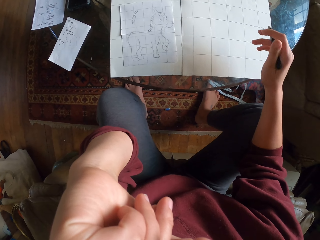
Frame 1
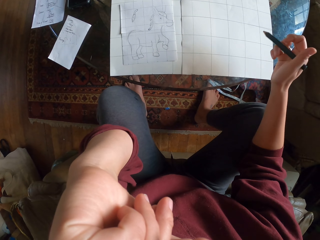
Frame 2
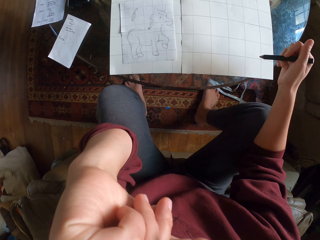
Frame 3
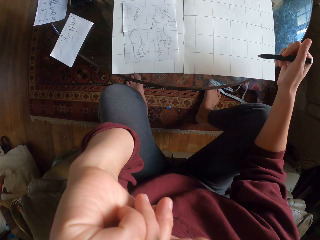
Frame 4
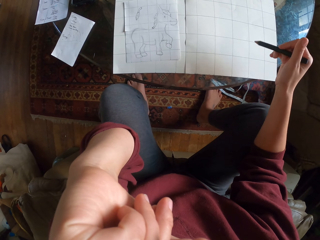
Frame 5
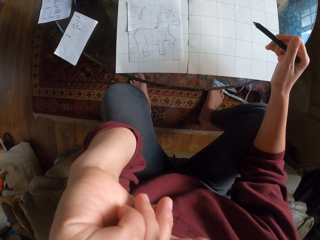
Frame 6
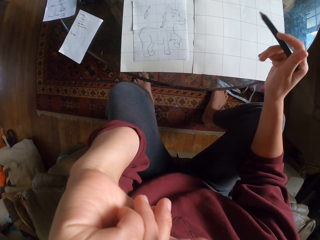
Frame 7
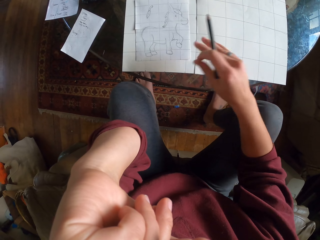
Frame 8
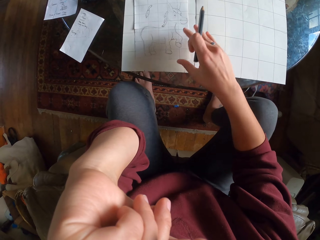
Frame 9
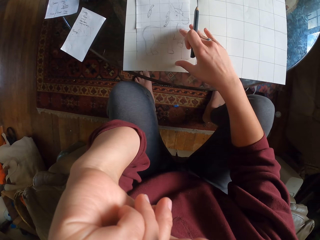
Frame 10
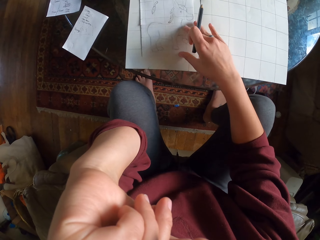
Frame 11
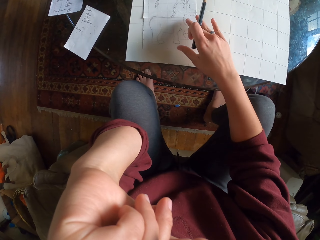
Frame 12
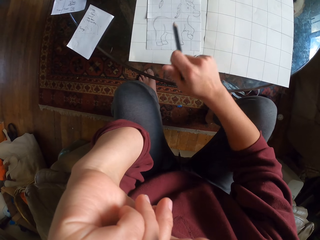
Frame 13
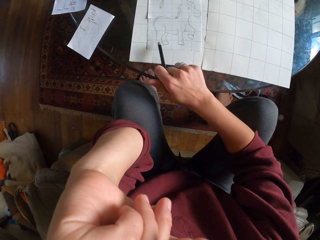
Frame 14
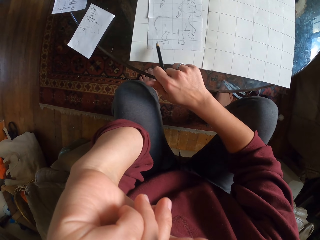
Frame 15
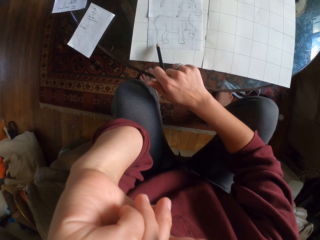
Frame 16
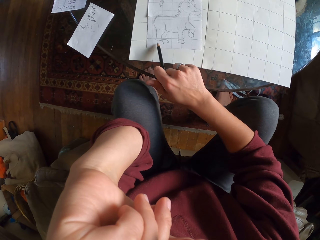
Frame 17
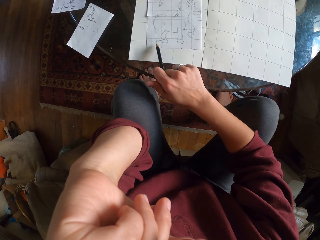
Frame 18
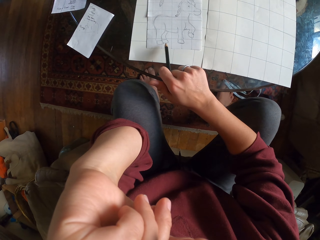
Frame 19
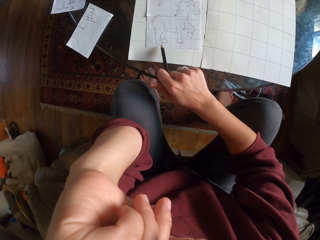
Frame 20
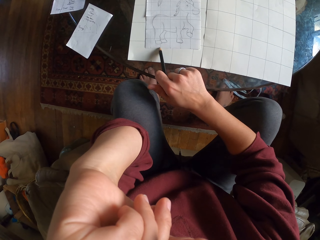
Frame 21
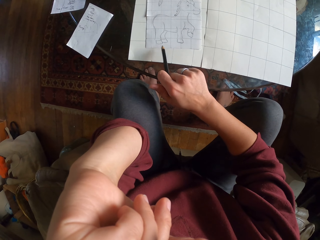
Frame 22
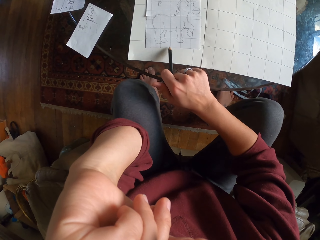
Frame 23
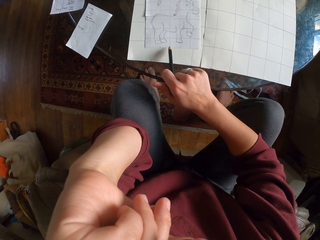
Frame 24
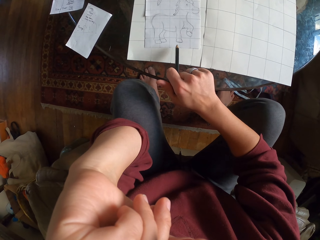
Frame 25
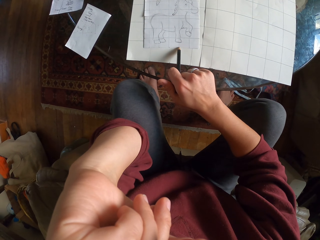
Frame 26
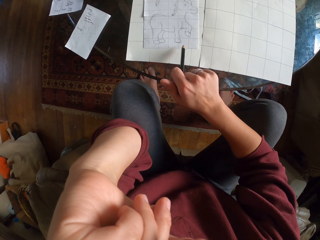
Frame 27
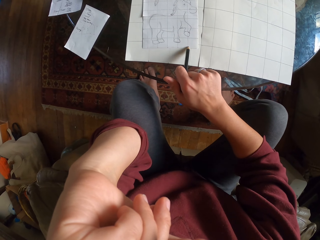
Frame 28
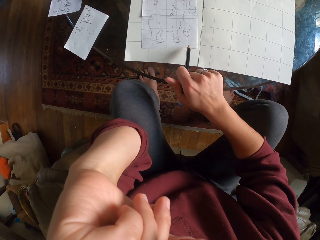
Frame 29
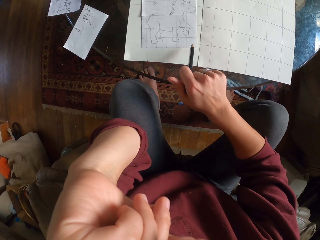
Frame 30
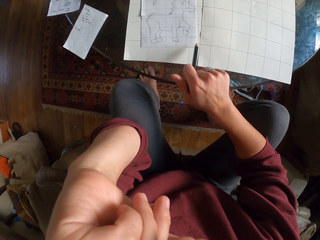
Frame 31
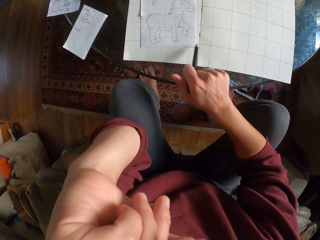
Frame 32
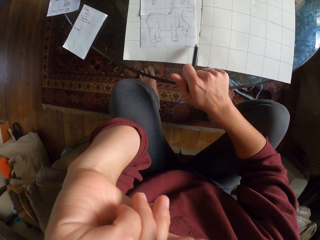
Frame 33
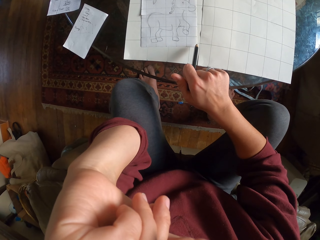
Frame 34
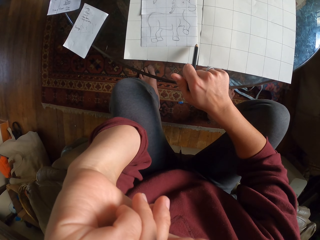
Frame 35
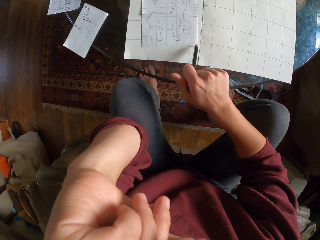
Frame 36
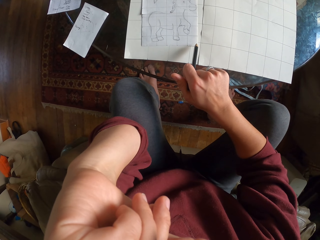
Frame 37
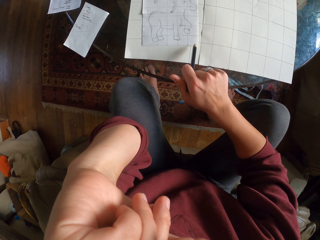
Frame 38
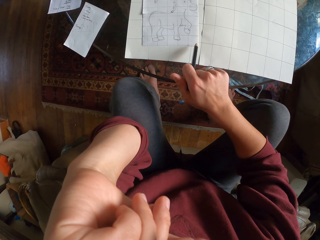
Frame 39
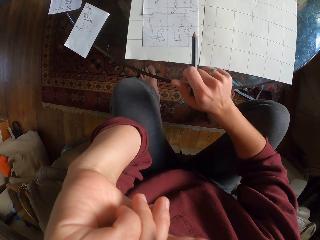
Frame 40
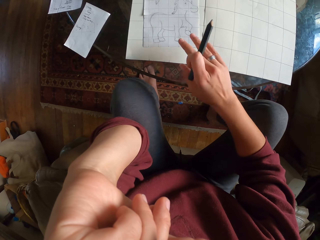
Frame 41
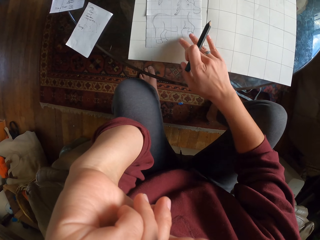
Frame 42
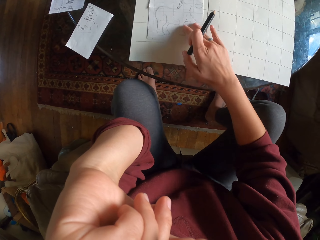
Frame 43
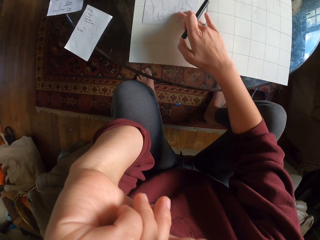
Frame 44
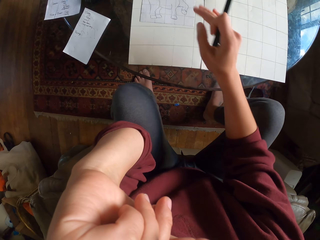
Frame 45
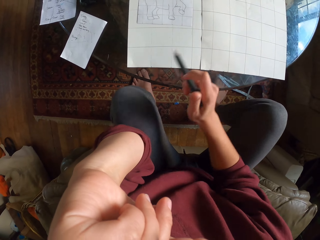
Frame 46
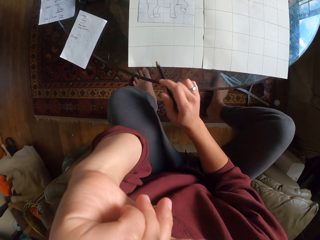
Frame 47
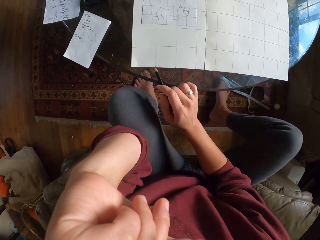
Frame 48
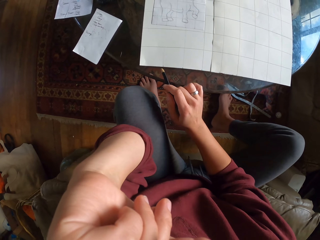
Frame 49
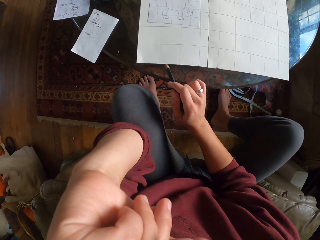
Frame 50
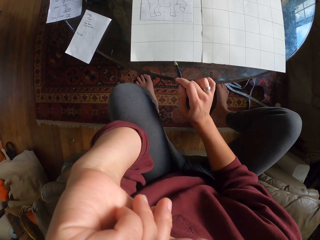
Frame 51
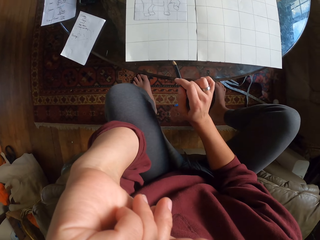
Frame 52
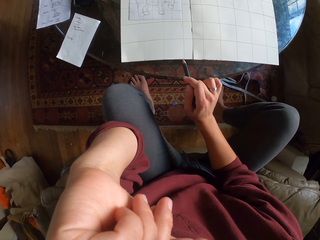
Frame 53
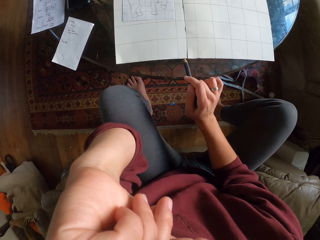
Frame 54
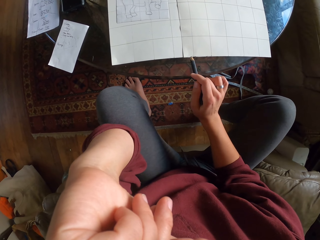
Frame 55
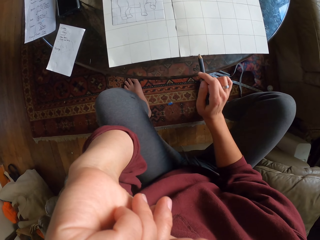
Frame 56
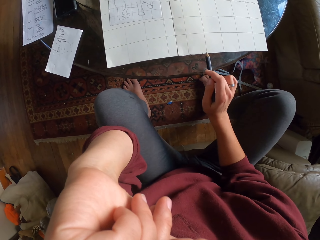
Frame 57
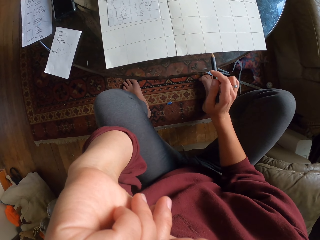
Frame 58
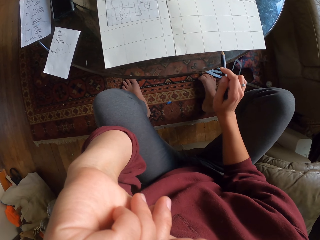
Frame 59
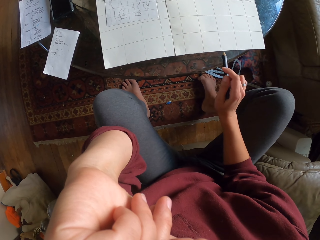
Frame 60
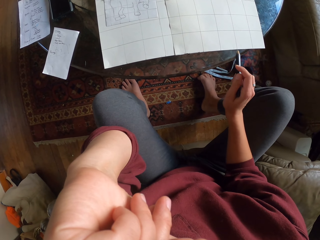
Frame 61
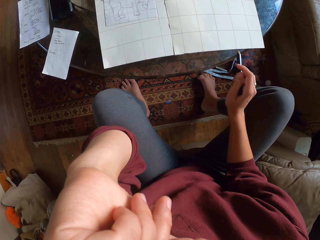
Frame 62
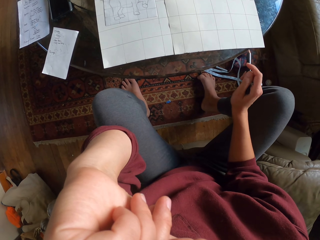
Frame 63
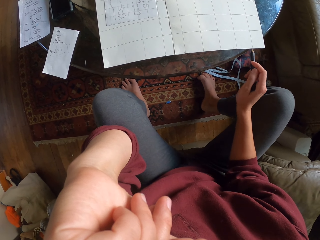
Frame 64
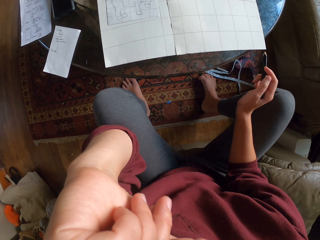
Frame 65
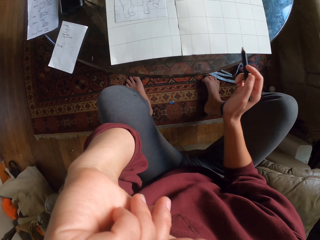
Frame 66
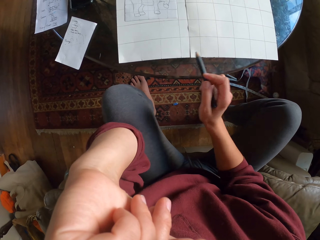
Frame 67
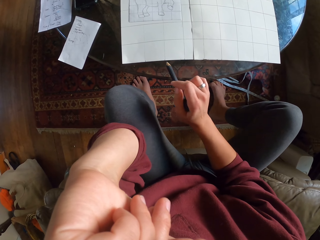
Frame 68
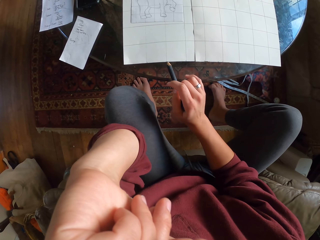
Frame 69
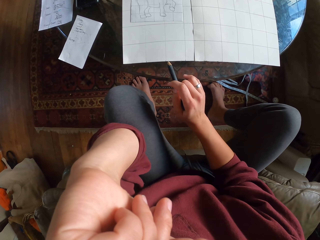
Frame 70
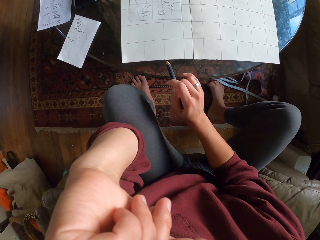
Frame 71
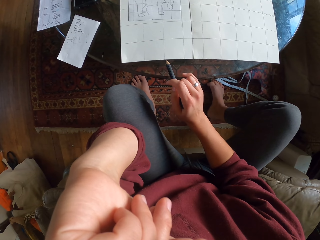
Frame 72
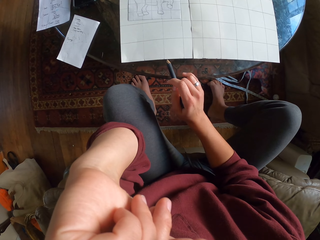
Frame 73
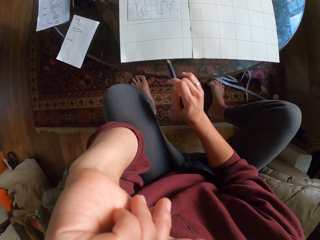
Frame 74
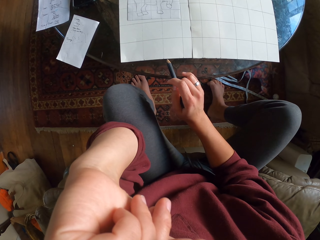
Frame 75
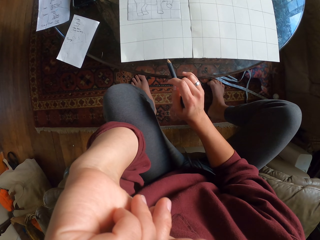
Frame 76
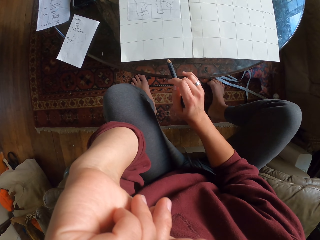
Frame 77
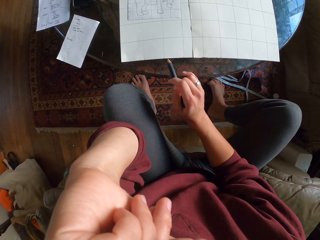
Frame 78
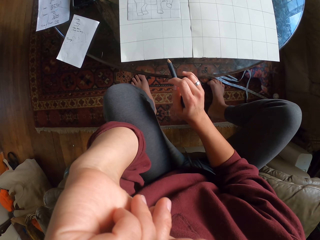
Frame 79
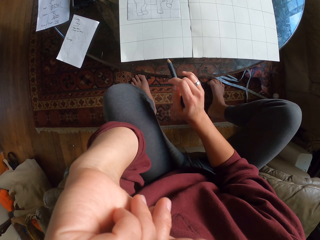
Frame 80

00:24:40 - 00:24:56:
The camera wearer pulls the drawing paper. They count lines on a piece of paper. They move the sketch. They count lines on the piece of paper.

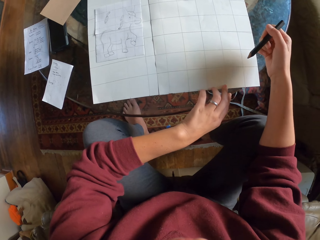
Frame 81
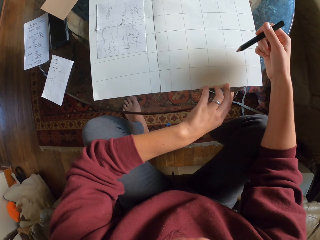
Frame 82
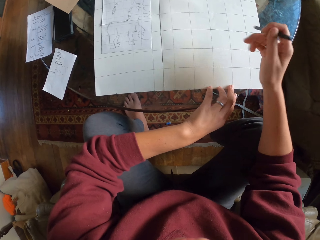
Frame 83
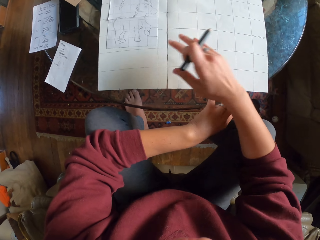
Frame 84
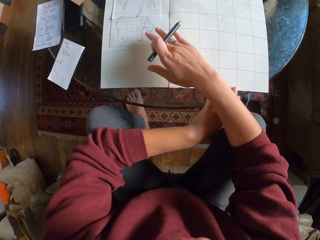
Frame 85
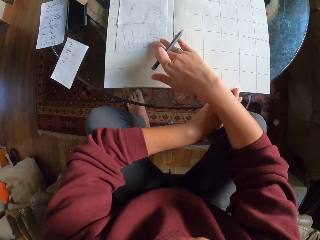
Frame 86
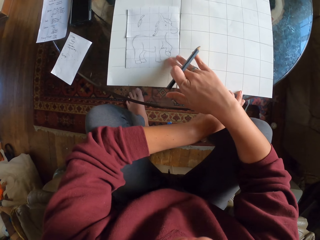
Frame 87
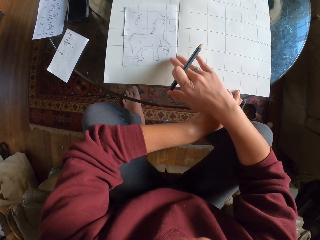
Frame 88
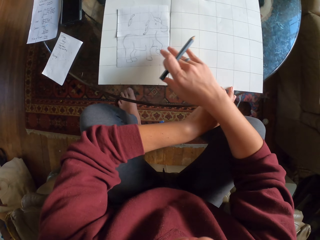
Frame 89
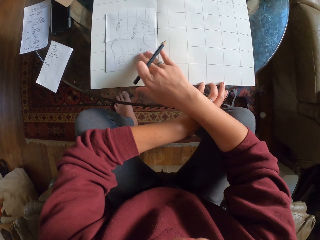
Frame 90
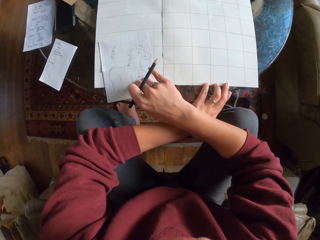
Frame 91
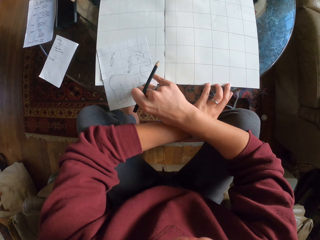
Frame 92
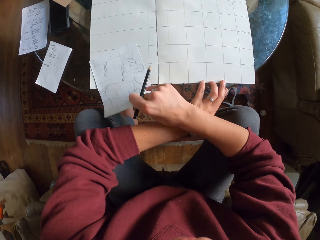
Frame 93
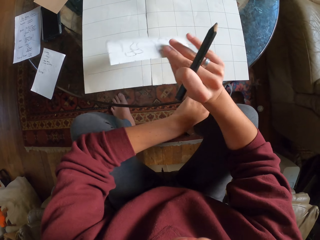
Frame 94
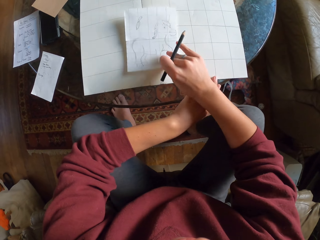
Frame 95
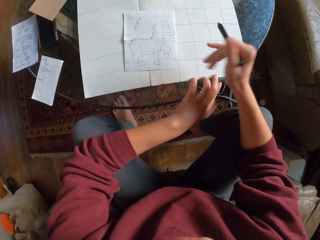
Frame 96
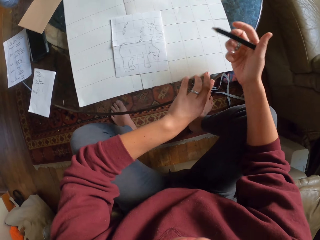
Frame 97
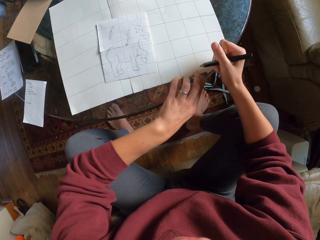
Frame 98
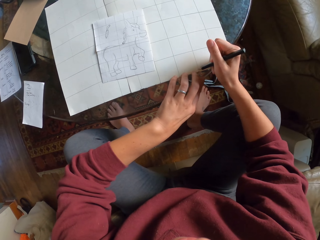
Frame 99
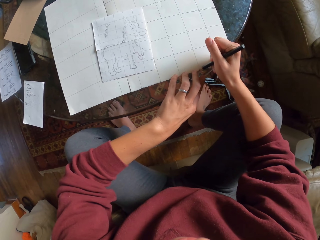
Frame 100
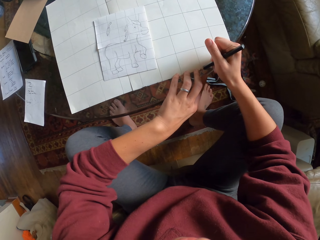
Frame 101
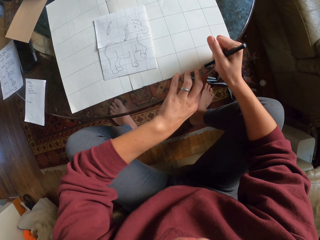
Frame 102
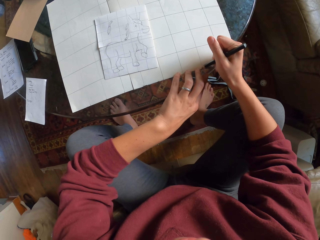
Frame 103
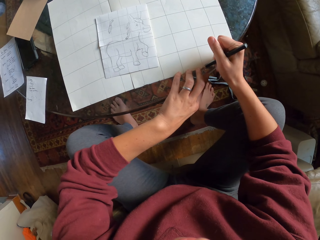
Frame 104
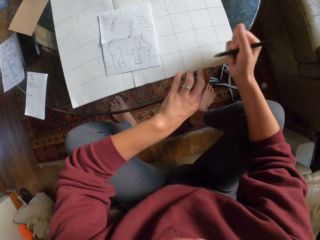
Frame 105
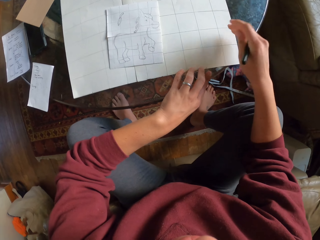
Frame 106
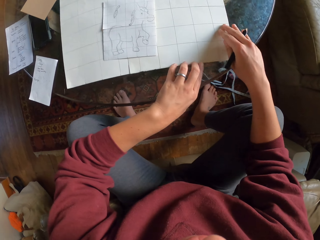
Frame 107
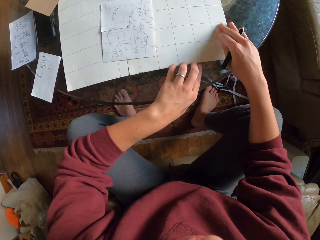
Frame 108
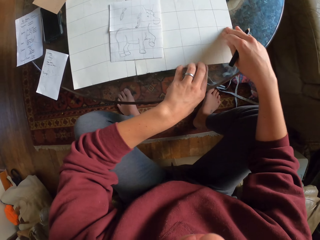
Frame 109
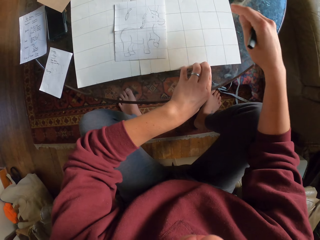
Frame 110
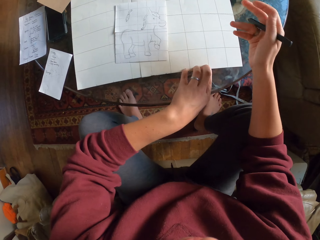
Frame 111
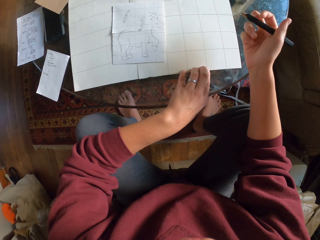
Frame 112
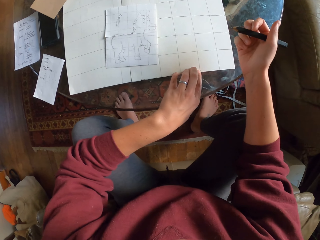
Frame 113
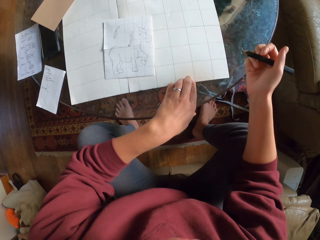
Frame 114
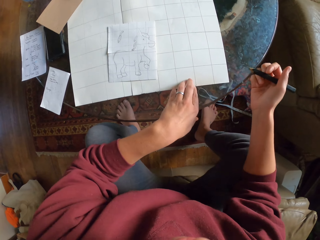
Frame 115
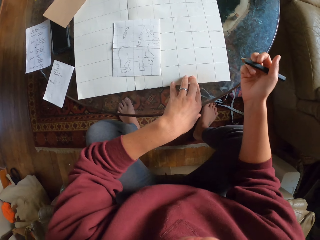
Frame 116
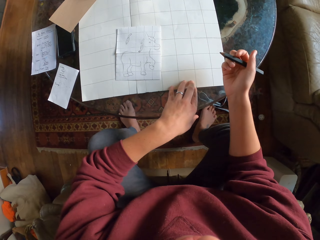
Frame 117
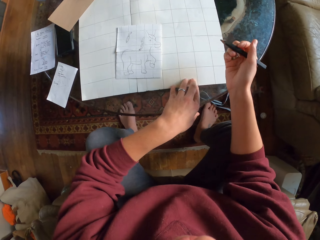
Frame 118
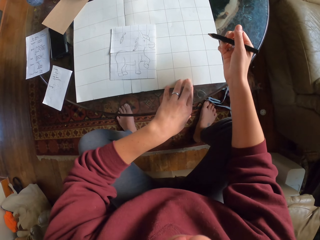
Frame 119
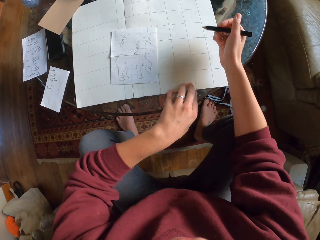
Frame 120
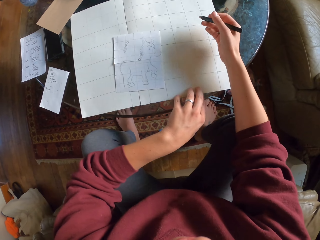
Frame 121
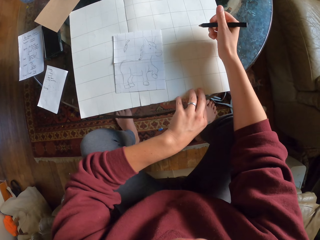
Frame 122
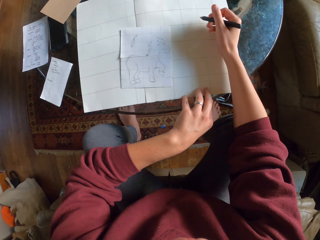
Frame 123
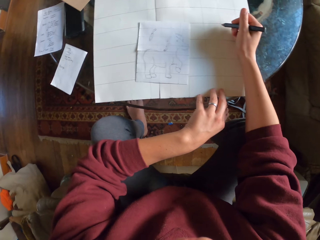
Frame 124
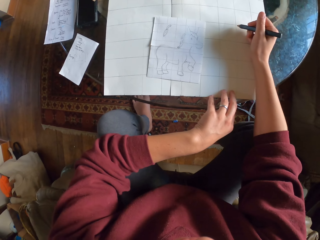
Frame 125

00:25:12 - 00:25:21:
The camera wearer moves the sketch. They put a mark on a piece of paper.
